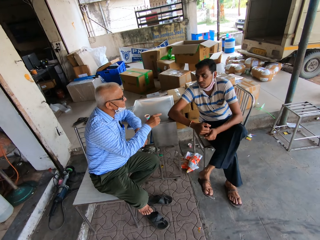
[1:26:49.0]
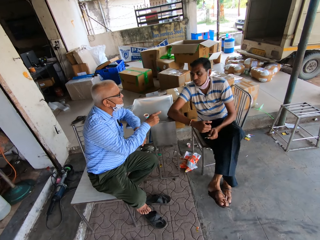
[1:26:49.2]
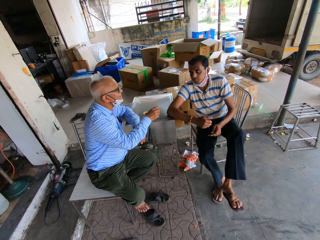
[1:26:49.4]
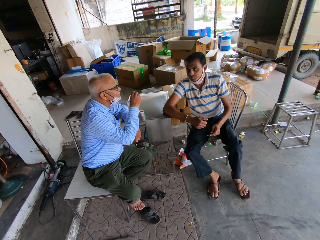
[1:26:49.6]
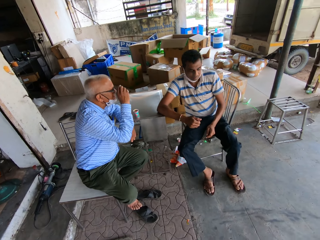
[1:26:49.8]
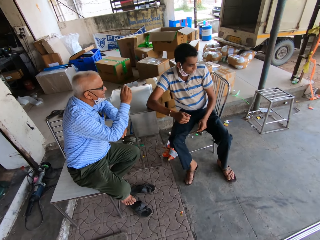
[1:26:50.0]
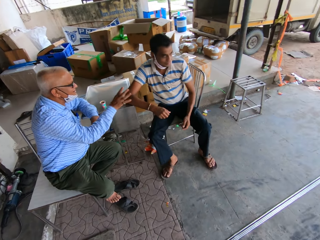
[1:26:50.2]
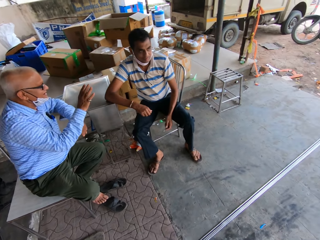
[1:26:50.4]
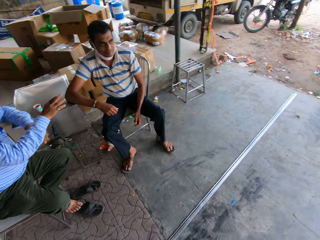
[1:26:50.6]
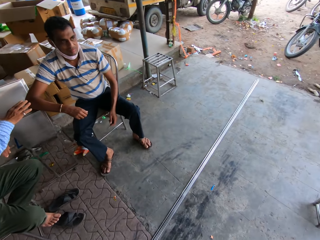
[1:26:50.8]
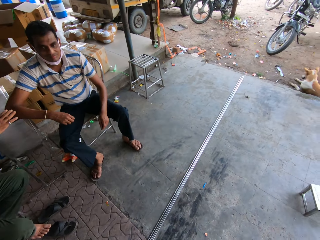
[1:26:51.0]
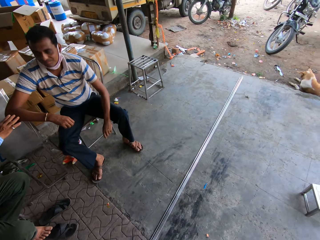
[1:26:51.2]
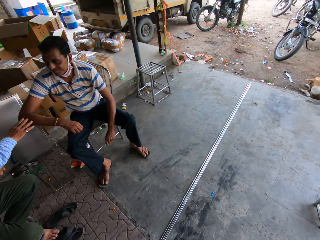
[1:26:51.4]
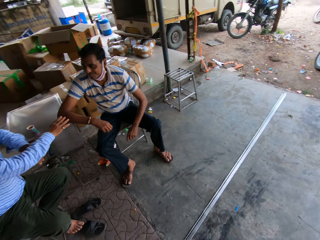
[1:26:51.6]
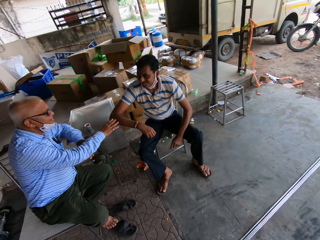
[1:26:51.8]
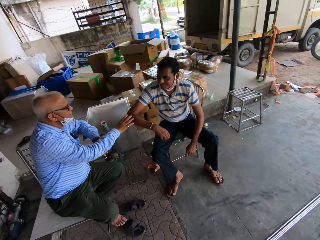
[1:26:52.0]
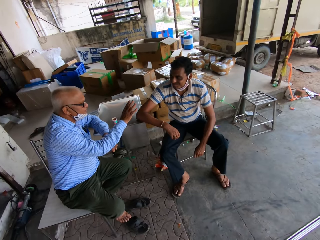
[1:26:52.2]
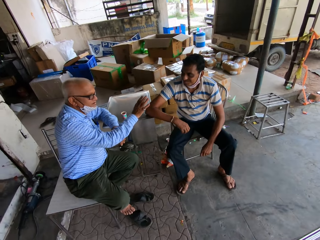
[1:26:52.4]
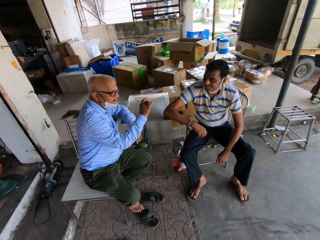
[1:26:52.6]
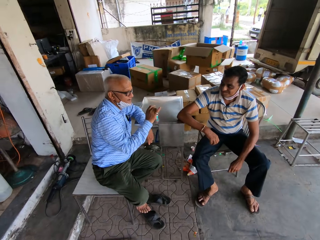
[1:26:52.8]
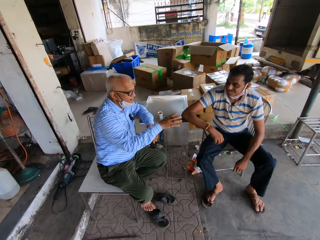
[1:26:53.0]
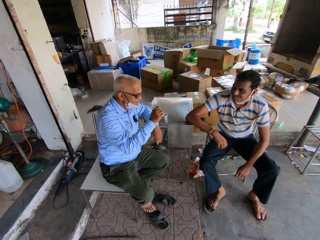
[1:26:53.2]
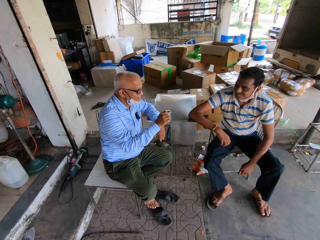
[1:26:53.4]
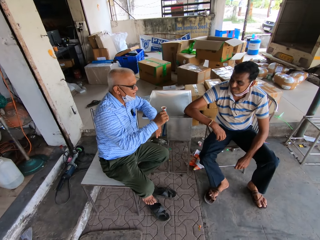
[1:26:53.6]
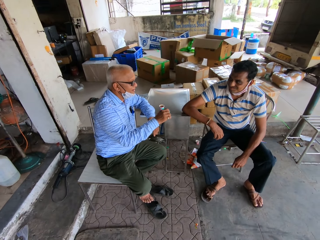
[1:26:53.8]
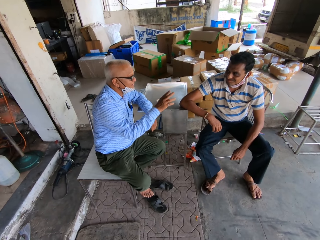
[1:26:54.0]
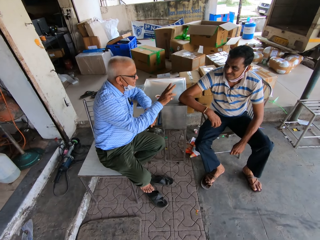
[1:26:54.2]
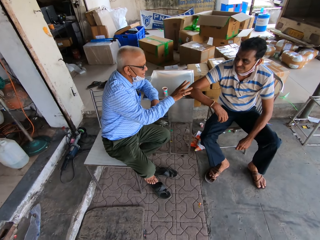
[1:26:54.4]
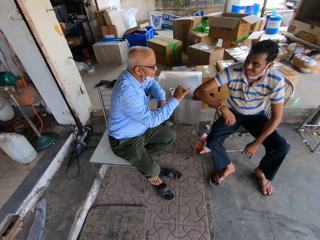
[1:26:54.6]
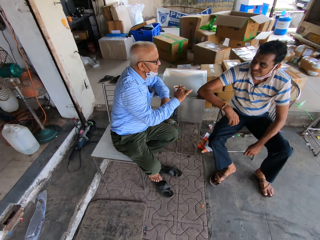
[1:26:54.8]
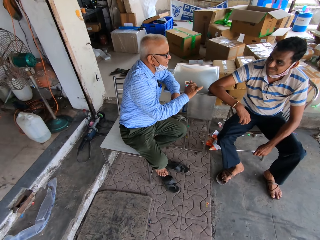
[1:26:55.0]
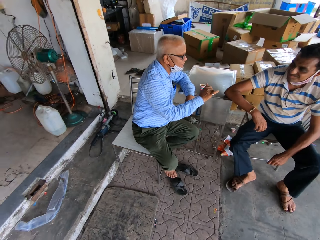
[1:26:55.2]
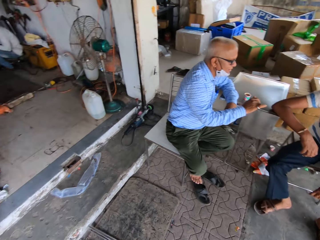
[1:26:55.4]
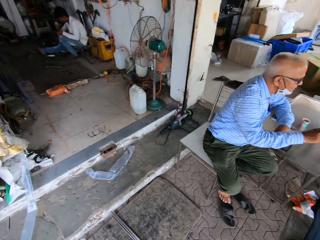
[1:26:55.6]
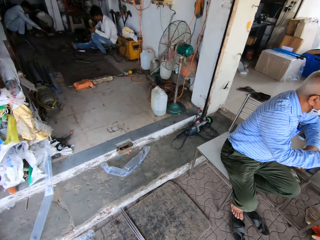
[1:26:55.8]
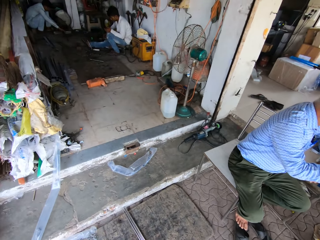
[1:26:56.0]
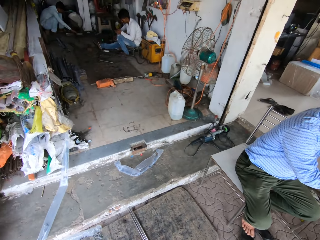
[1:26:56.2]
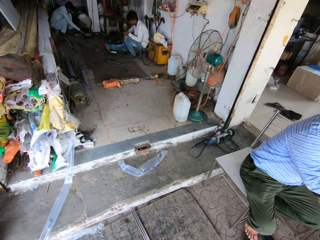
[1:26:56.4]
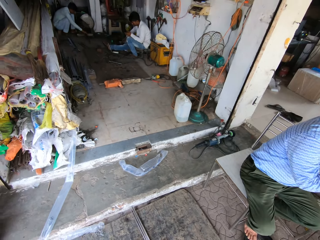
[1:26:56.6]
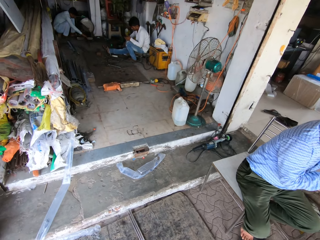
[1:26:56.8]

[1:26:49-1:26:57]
A man talks with another man. The camera wearer looks around.

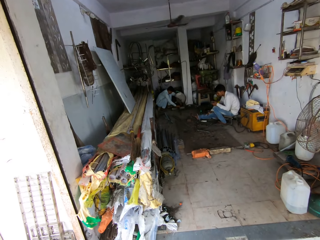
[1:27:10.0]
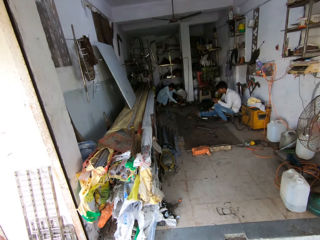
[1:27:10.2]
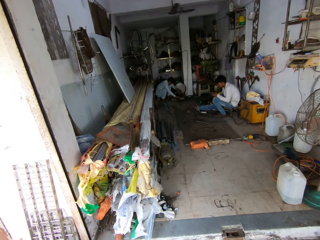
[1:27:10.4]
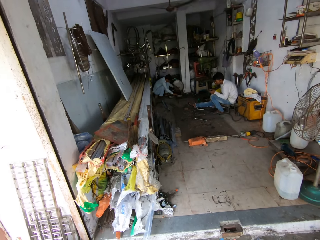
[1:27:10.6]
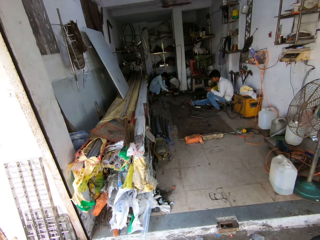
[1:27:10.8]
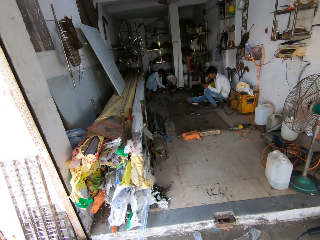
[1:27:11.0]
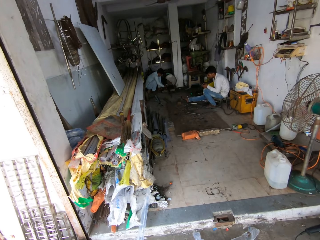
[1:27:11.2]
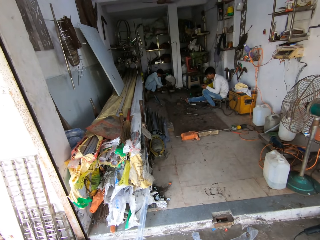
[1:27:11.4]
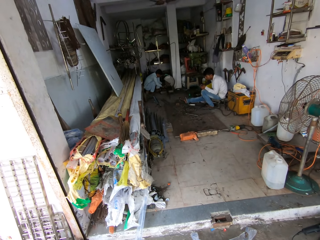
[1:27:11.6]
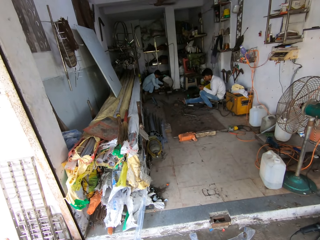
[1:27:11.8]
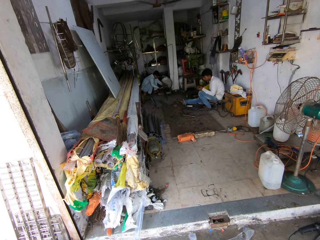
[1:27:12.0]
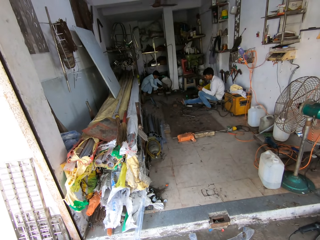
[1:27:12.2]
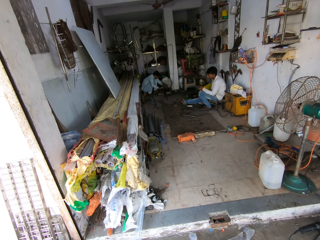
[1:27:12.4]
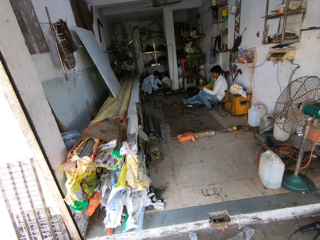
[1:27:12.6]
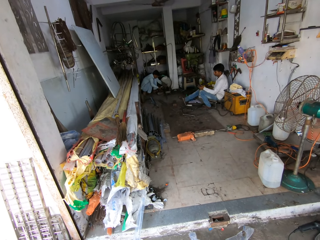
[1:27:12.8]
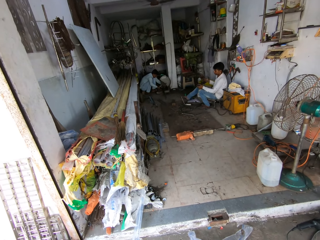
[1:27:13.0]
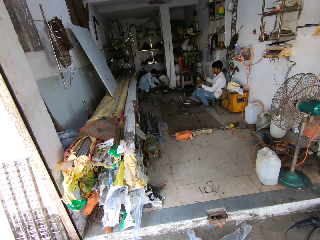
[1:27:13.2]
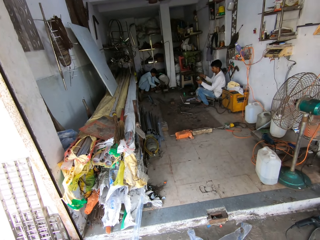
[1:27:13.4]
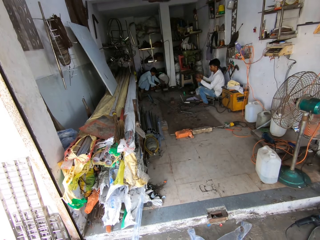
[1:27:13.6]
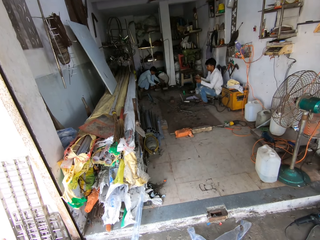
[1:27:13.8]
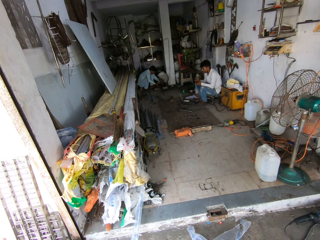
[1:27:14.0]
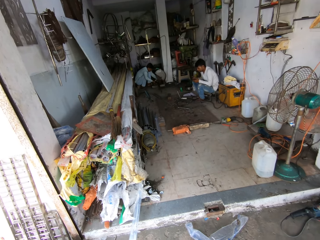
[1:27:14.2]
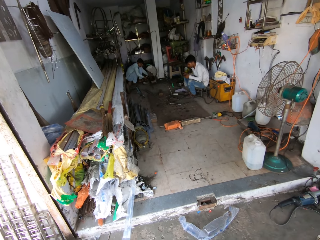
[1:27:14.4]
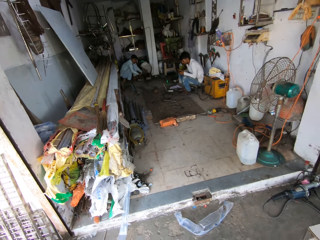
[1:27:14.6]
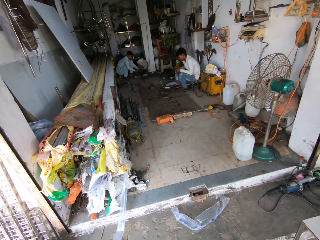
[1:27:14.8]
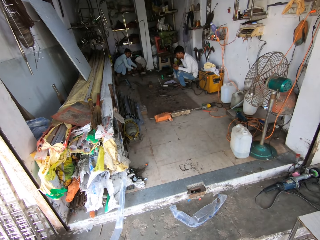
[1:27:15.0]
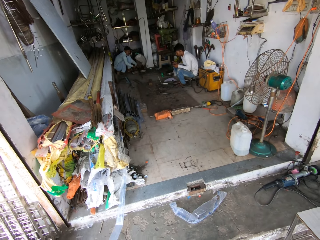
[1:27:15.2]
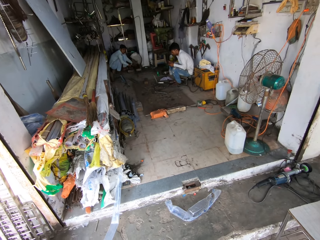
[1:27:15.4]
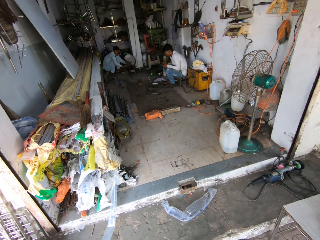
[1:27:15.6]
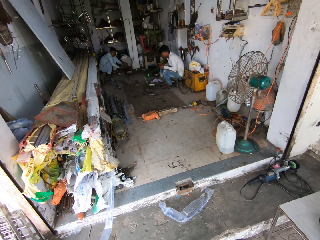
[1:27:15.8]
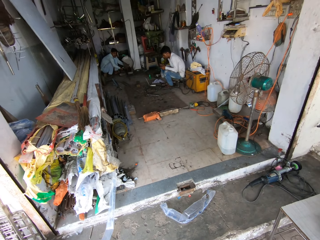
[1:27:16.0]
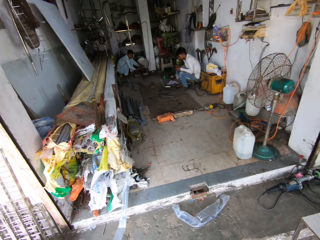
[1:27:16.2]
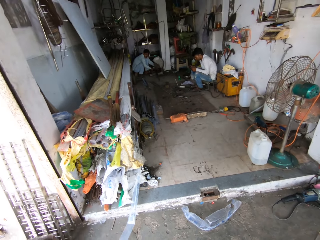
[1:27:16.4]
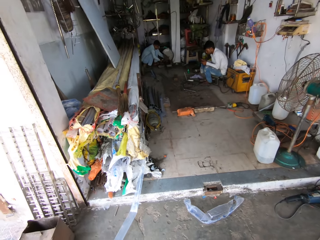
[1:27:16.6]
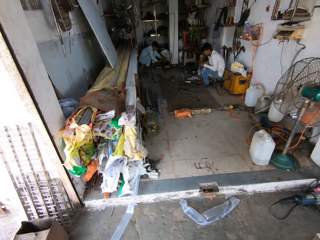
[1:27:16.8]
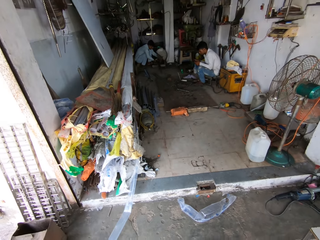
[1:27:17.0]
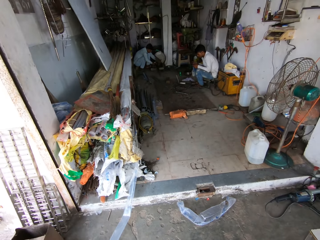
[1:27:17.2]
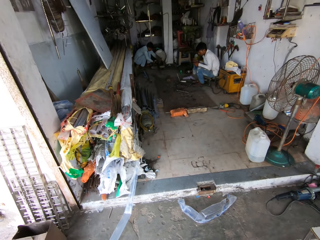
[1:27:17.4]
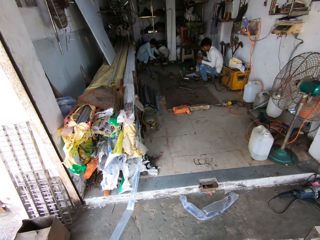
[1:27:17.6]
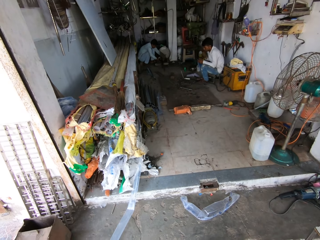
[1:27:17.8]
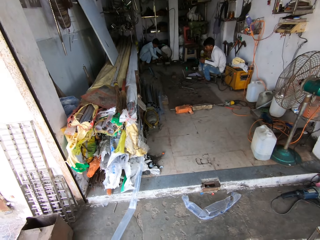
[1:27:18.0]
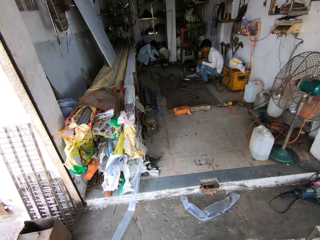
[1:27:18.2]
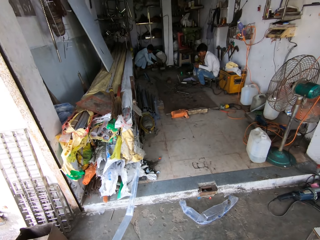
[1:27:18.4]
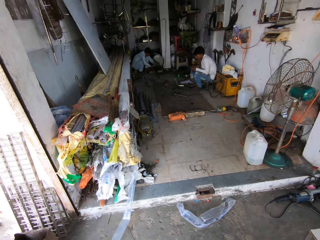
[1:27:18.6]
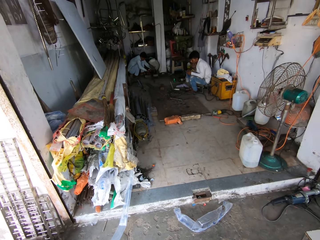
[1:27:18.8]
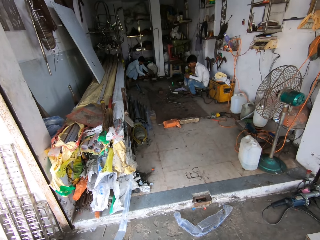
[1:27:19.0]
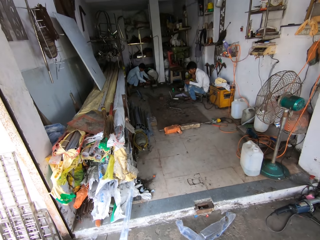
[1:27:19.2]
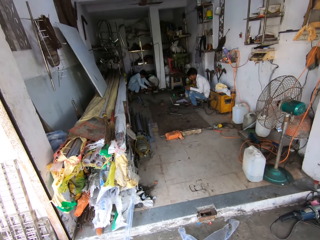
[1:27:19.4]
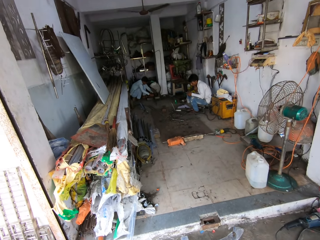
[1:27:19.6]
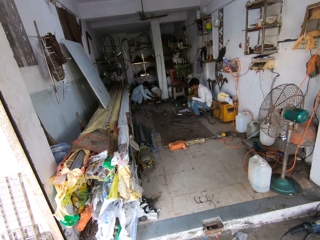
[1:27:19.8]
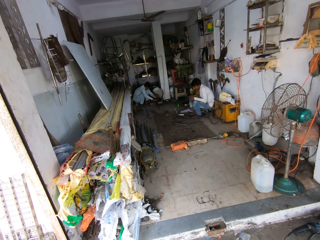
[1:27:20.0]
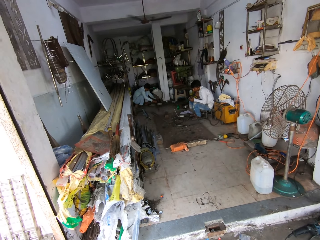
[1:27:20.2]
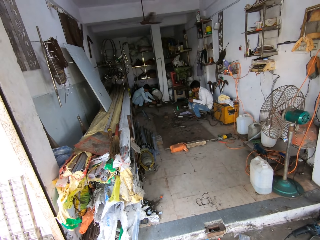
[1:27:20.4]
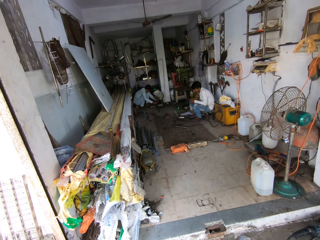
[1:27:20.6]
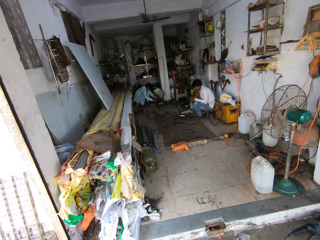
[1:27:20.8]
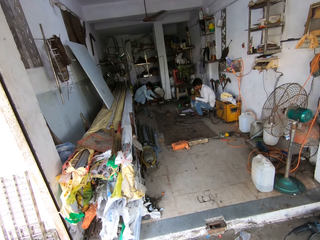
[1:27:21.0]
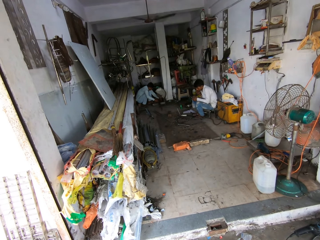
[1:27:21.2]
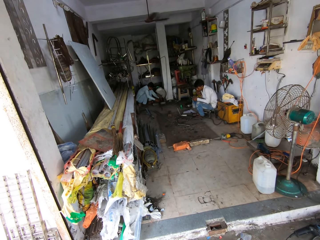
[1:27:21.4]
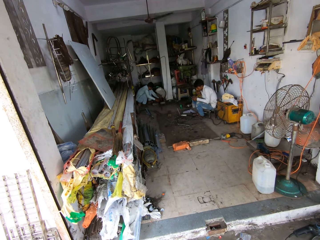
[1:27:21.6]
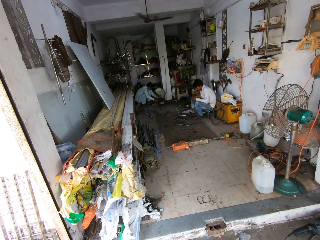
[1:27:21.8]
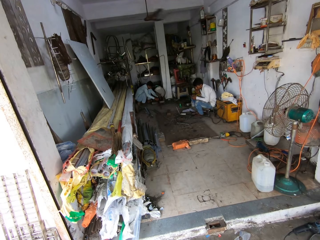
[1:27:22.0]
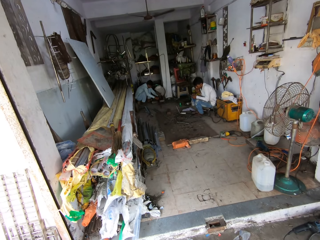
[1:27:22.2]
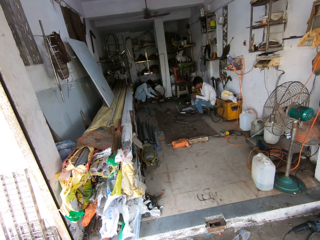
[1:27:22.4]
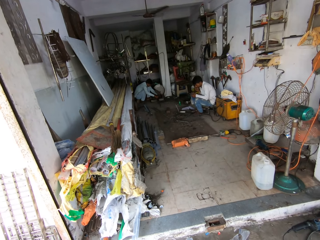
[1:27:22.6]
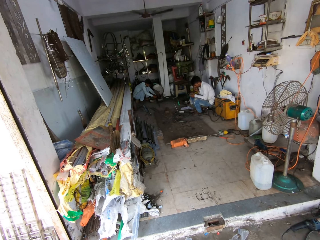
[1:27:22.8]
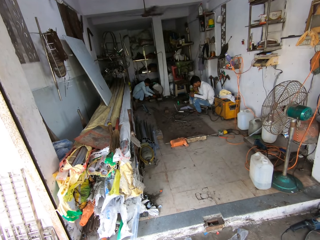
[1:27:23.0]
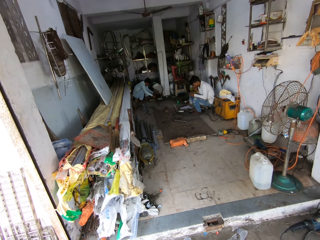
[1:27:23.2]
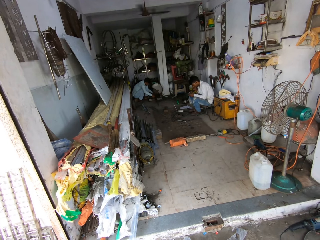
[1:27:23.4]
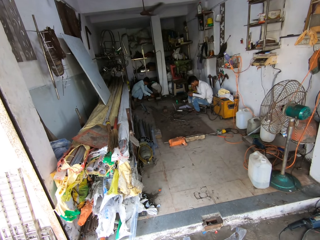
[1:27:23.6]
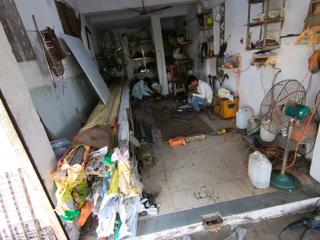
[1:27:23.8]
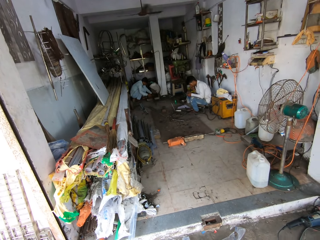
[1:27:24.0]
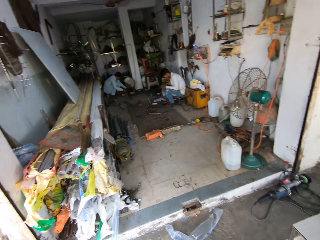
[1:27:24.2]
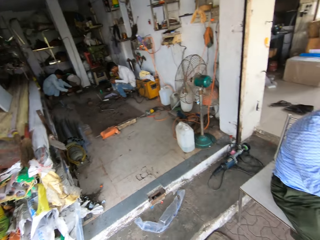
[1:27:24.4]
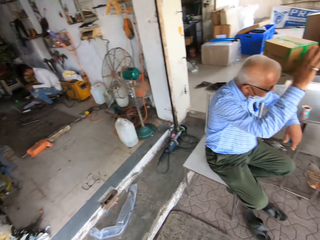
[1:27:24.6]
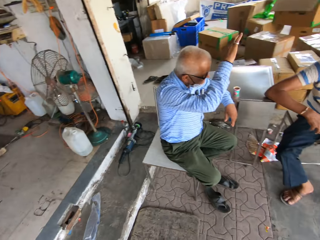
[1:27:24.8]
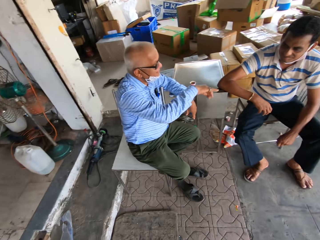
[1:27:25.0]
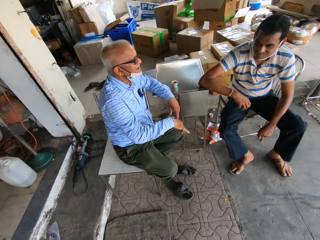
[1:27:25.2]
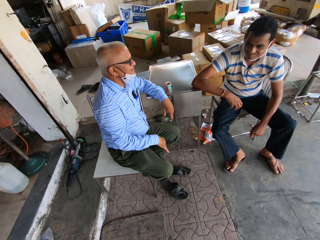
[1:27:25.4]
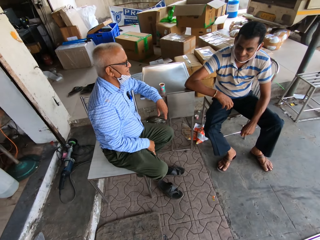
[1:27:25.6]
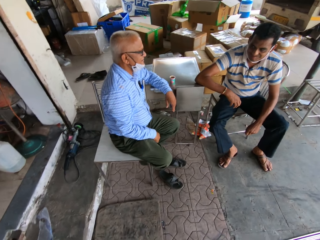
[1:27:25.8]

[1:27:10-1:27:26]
A man uses a phone.
